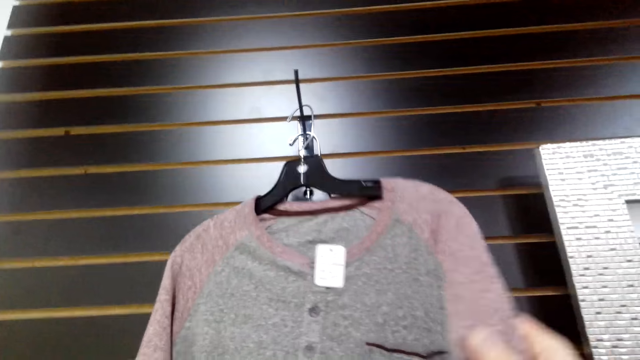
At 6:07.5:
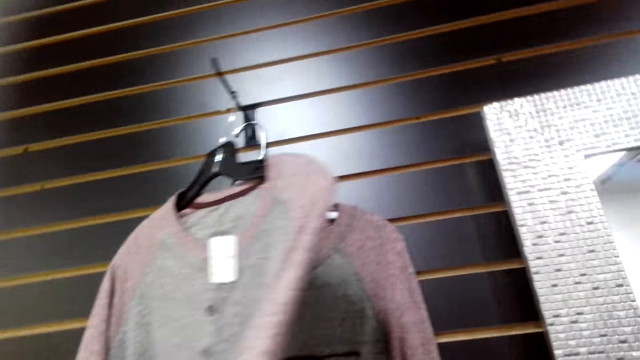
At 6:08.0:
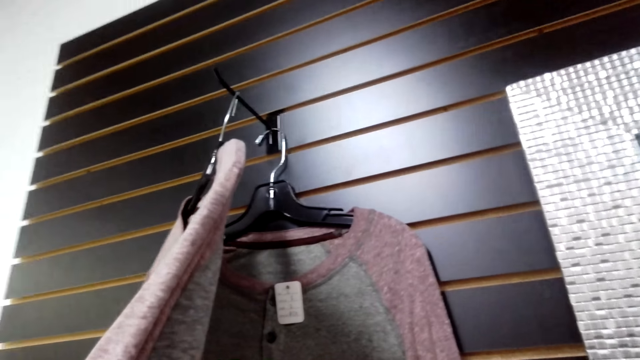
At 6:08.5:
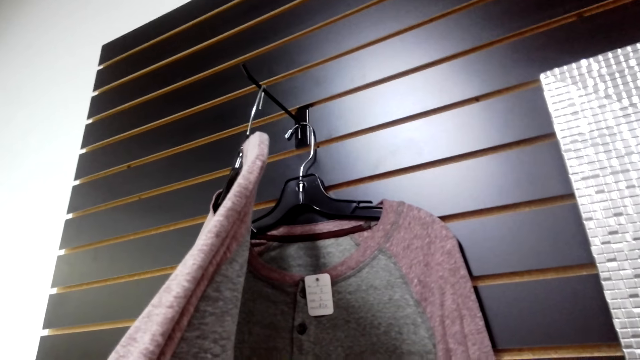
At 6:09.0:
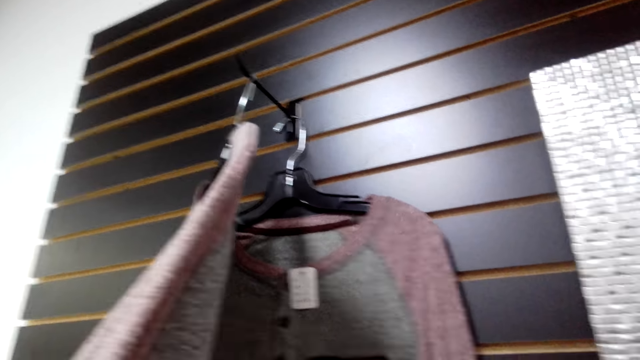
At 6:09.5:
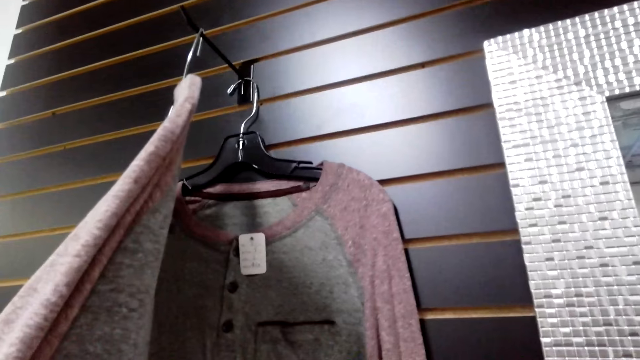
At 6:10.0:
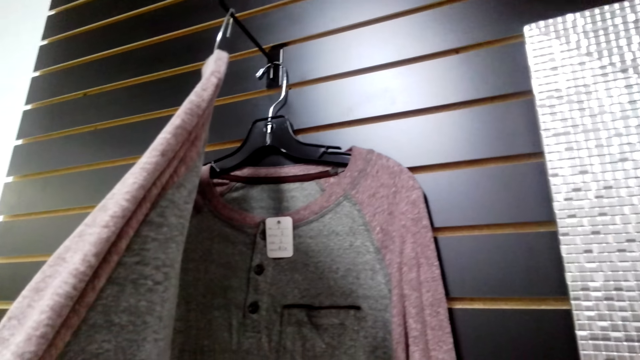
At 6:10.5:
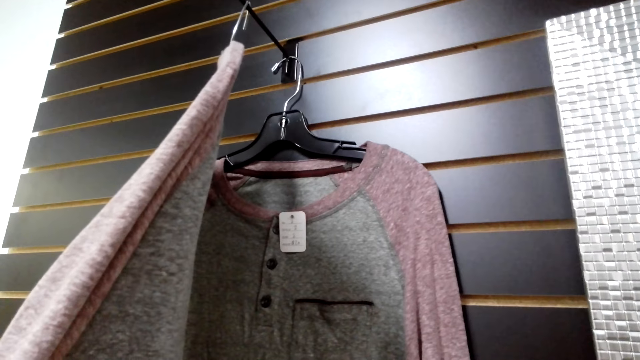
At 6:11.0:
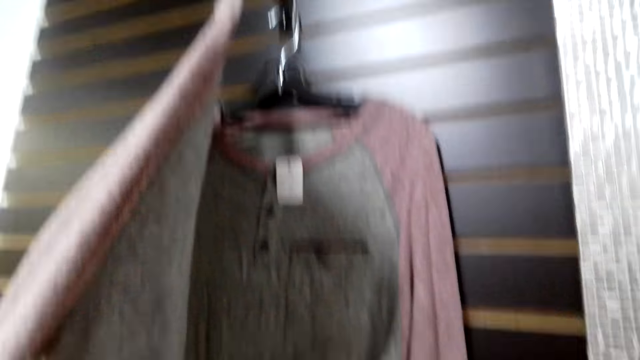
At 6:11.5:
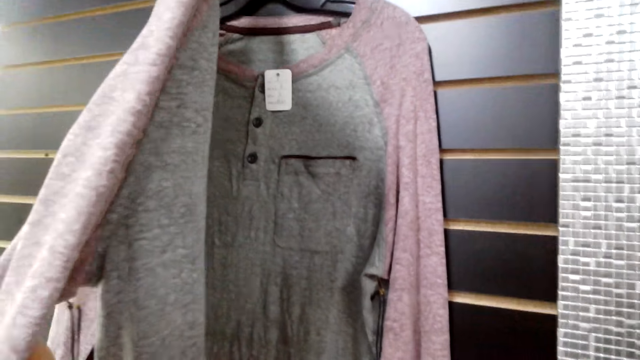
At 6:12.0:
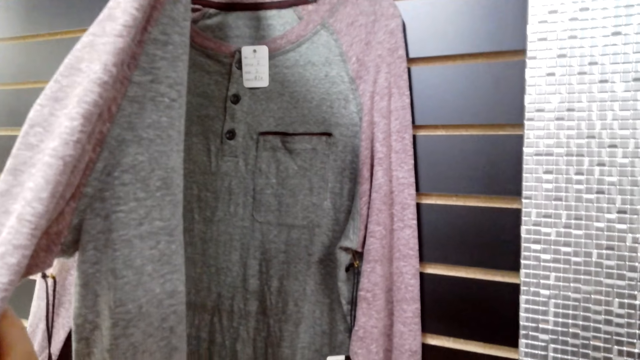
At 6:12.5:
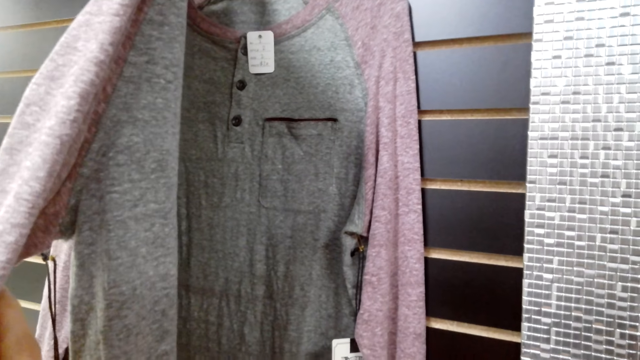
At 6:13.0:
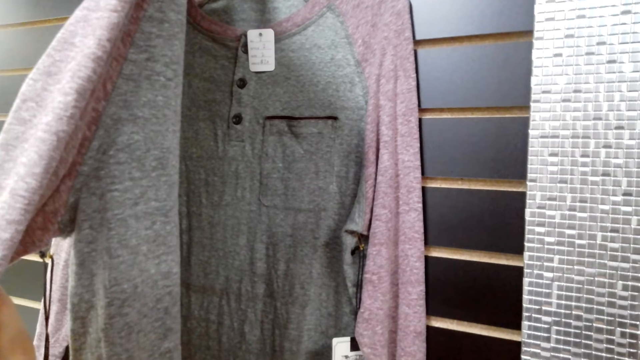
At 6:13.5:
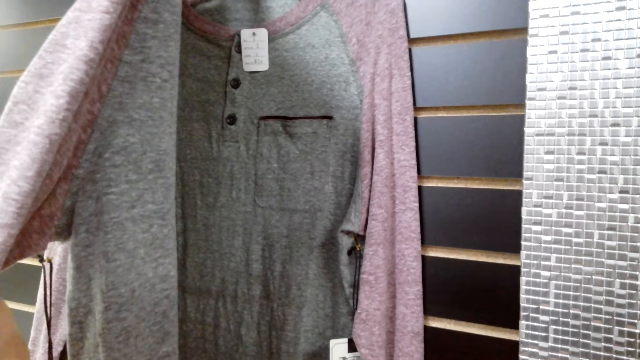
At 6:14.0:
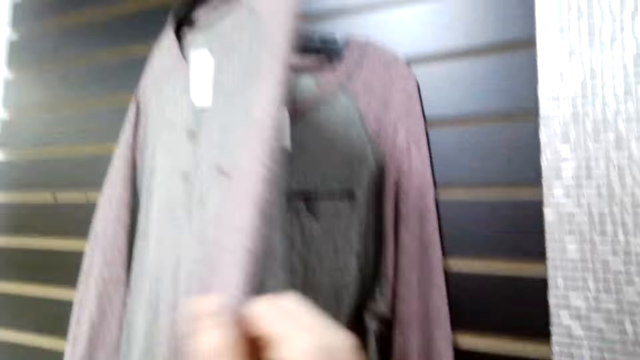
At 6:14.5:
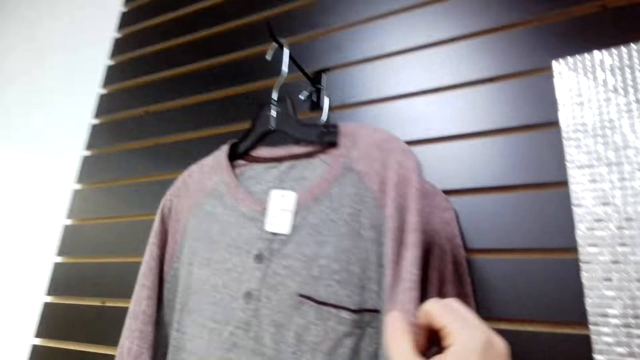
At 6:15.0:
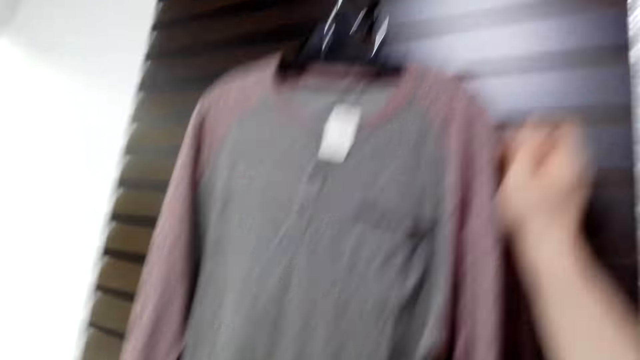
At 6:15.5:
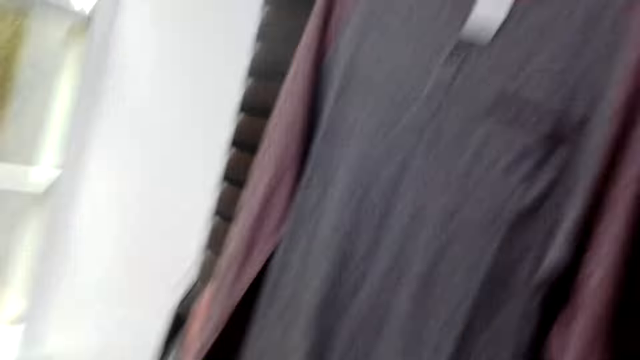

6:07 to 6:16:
The camera wearer chooses the cloth. They look at sweatshirts.

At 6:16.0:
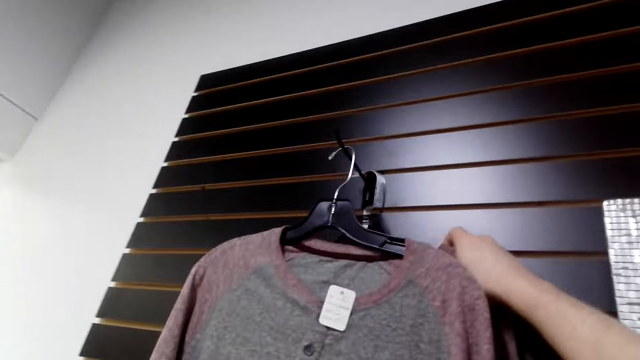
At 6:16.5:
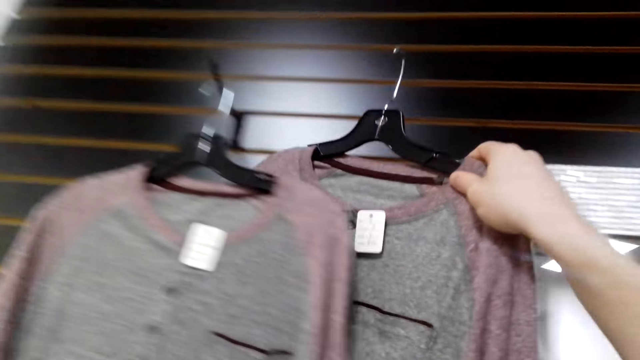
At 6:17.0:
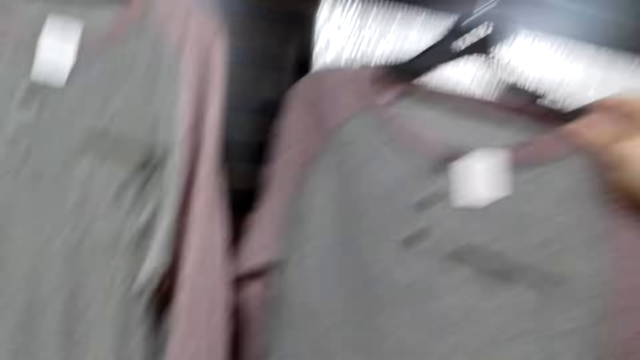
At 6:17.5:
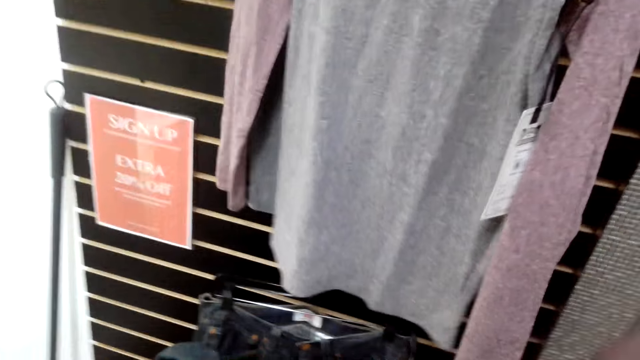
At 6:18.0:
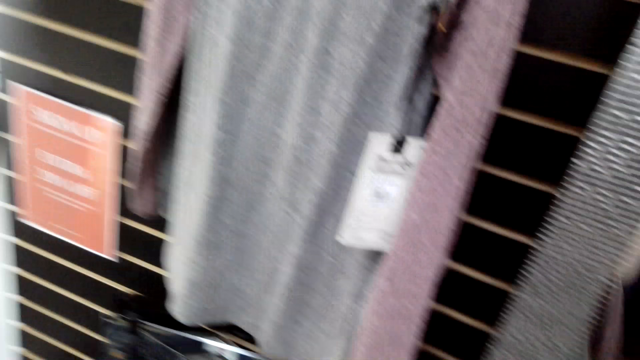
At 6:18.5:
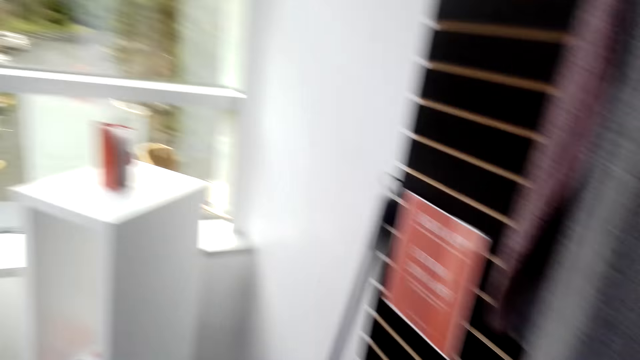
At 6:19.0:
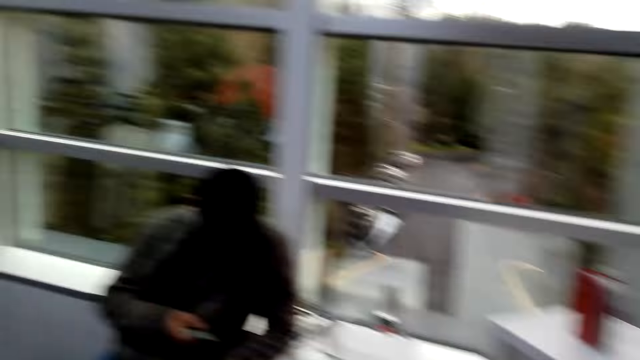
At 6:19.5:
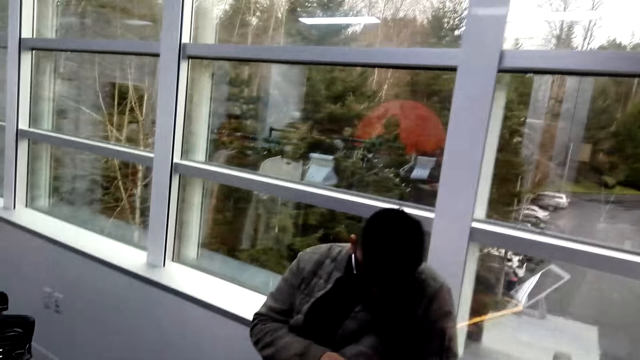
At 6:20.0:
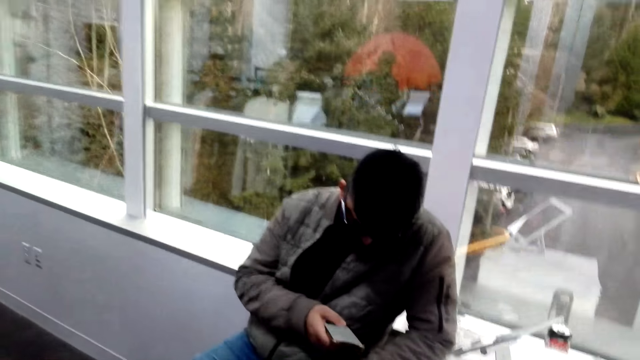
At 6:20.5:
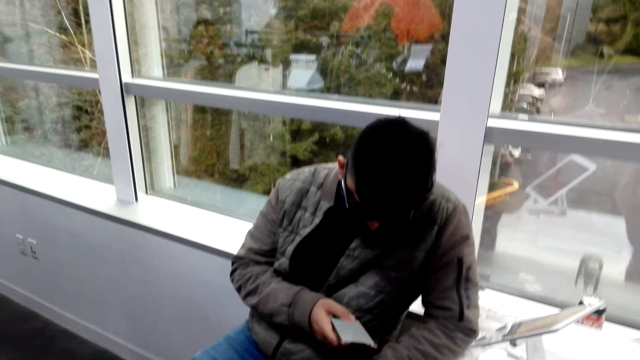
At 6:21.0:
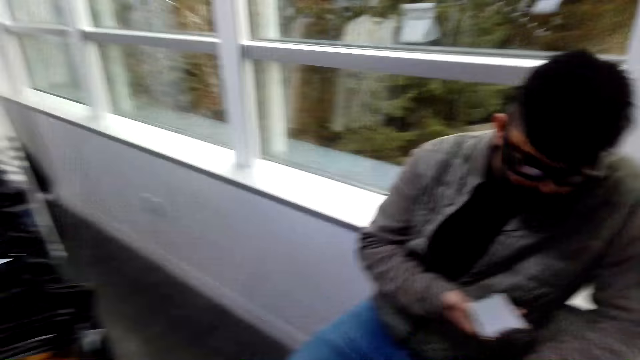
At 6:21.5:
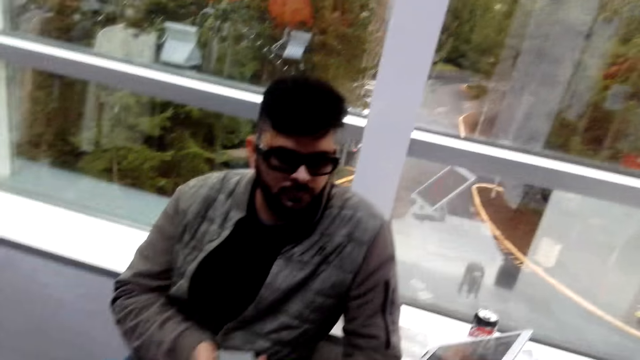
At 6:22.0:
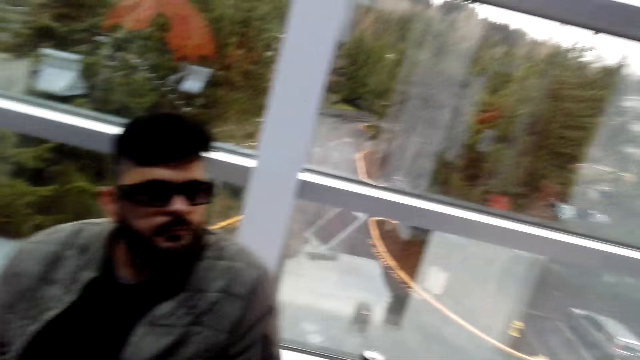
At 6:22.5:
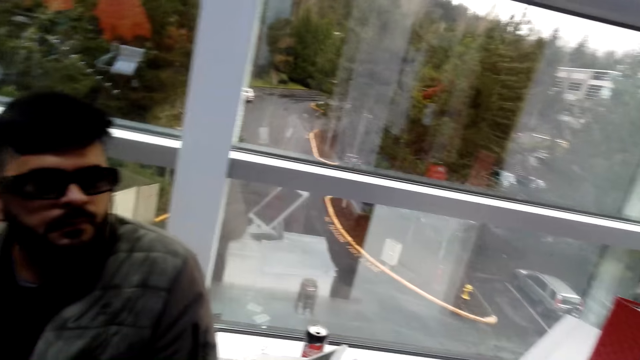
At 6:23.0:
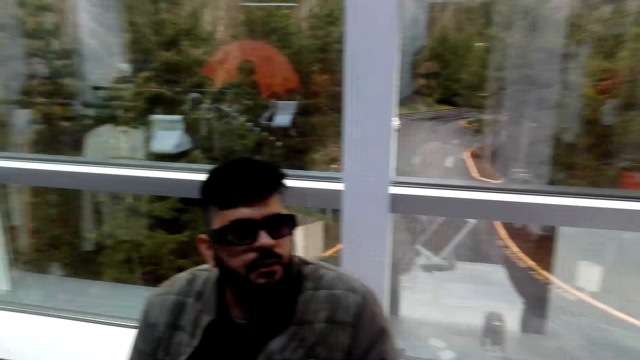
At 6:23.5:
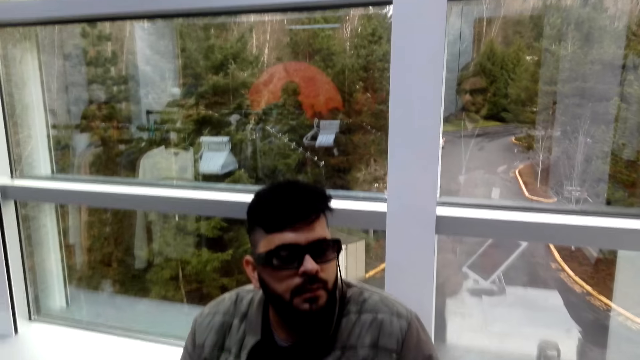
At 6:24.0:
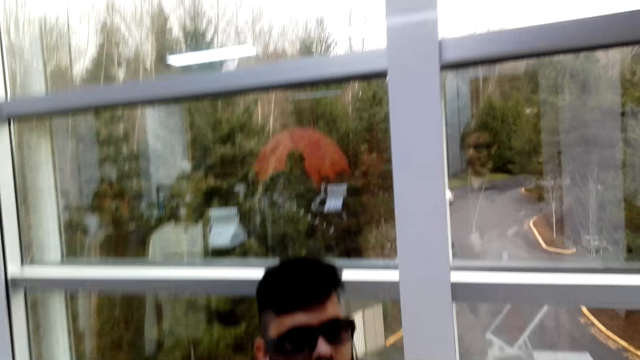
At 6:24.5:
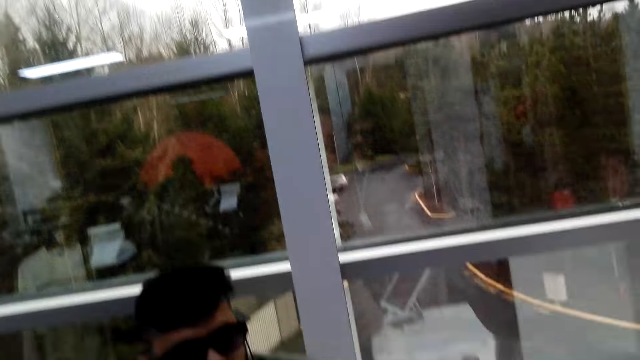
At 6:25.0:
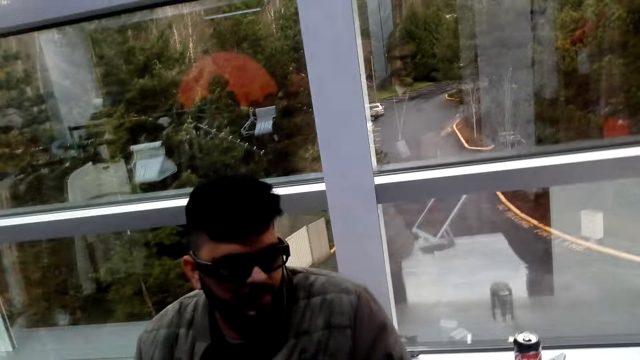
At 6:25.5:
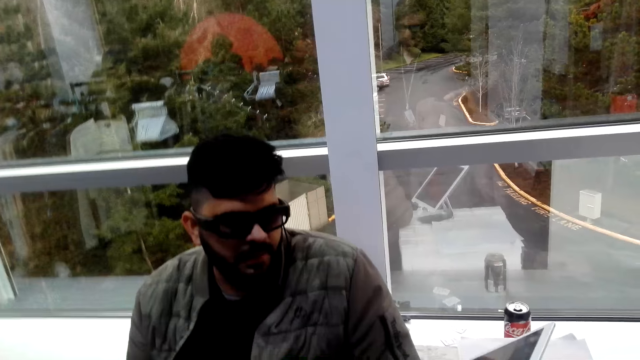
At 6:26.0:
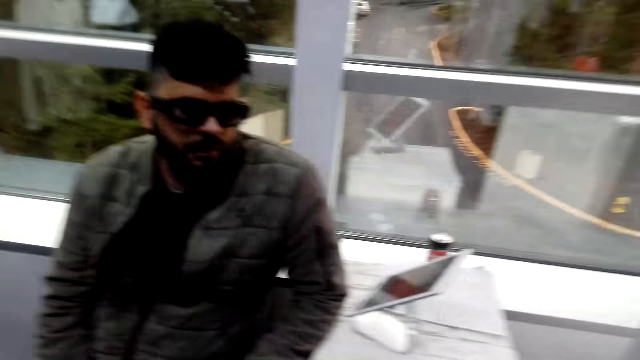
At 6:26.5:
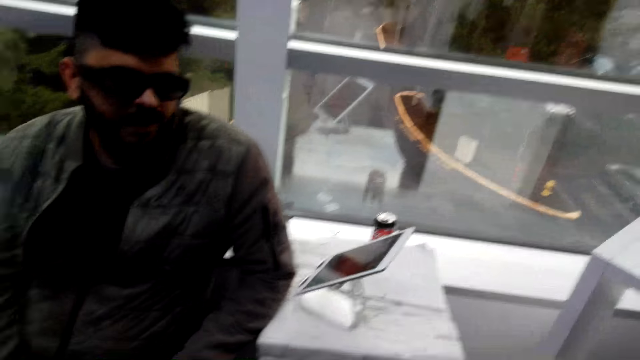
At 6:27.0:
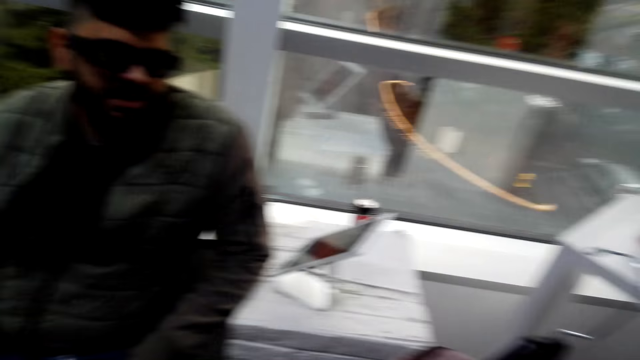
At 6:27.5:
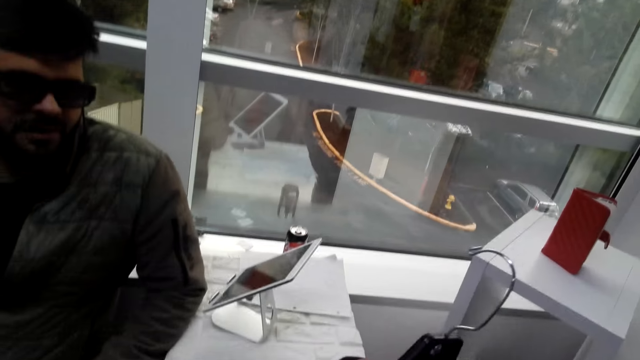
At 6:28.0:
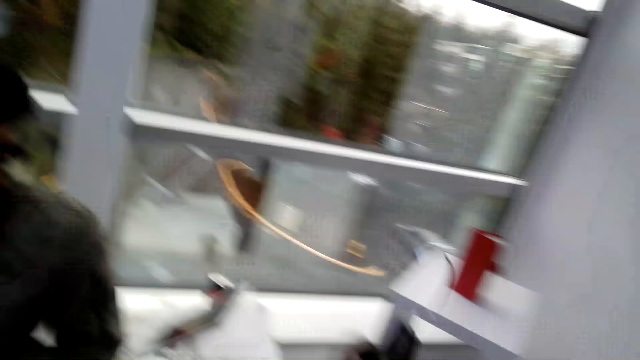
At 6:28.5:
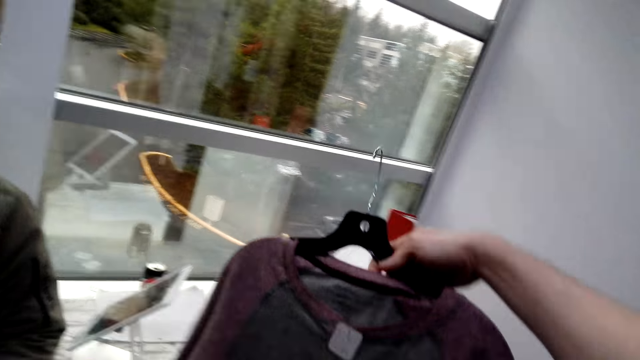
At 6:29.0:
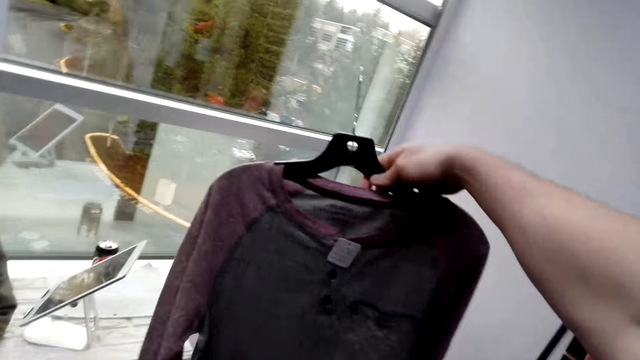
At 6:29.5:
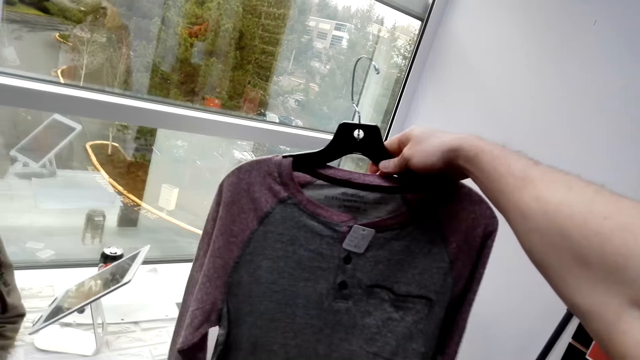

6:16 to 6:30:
The camera wearer picks up a sweatshirt. They walk around. A man browses his phone. The camera wearer looks around. They talk. They lift the cloth.
